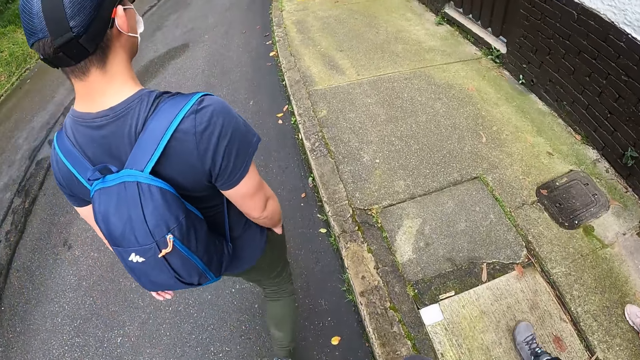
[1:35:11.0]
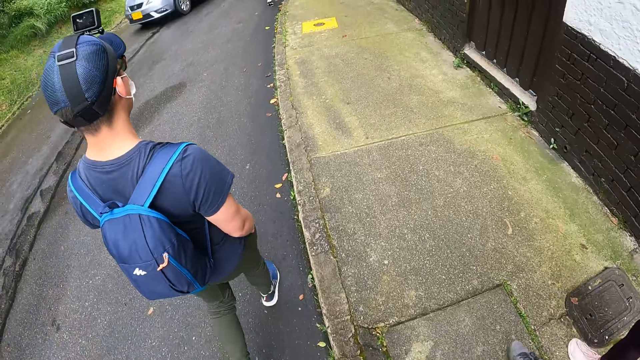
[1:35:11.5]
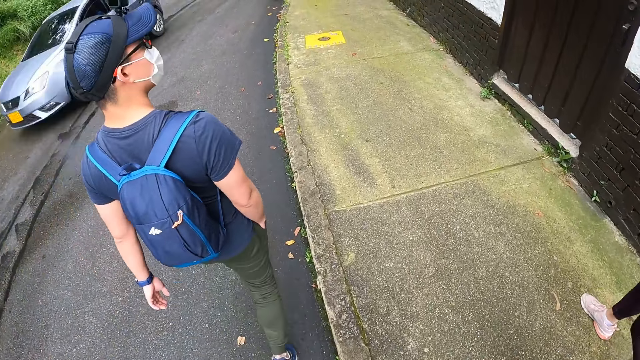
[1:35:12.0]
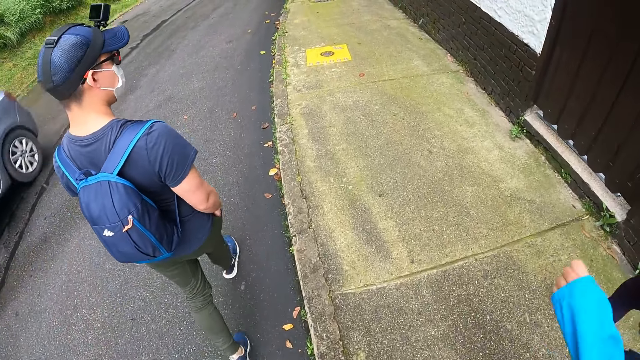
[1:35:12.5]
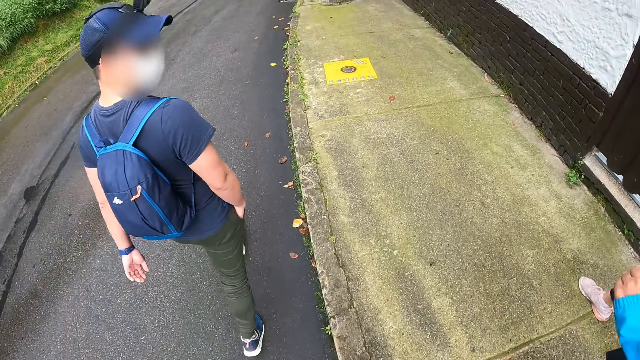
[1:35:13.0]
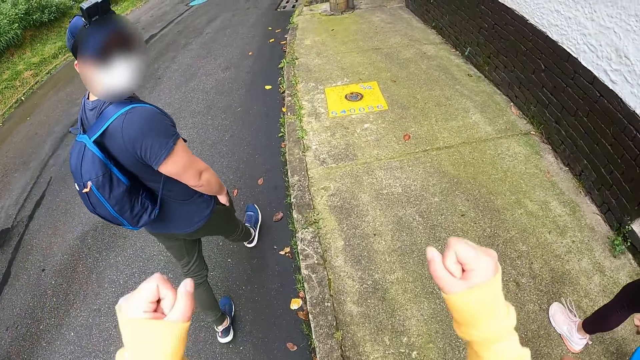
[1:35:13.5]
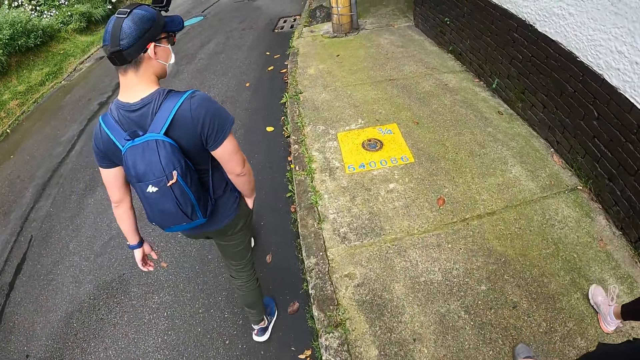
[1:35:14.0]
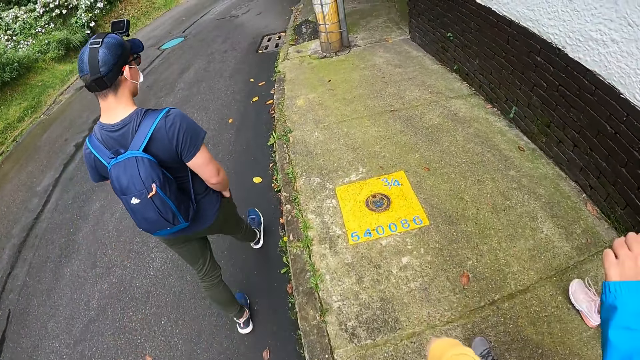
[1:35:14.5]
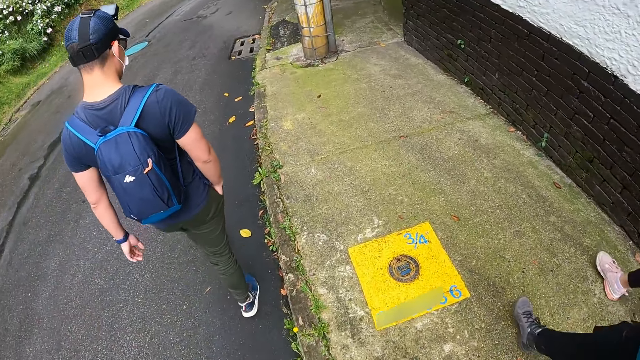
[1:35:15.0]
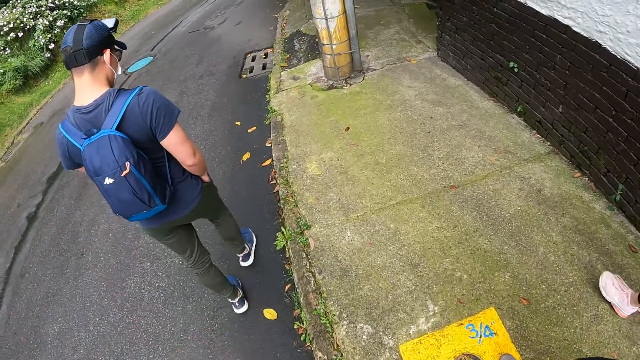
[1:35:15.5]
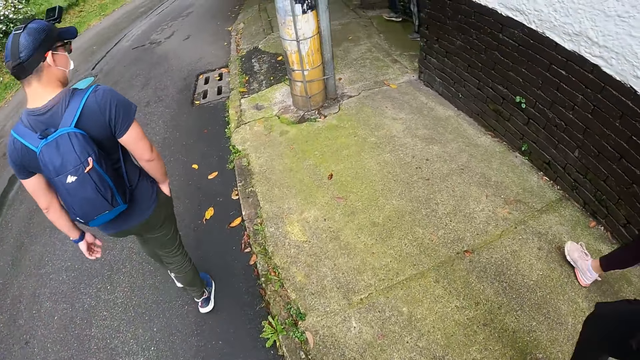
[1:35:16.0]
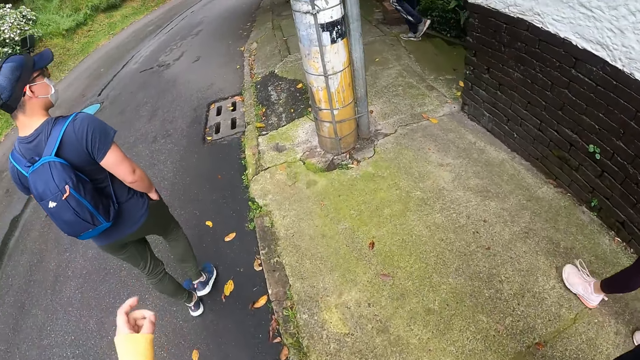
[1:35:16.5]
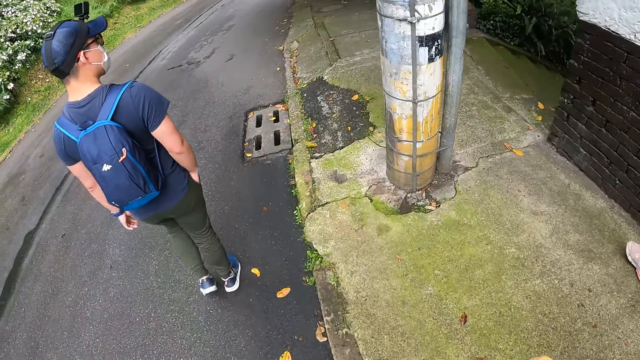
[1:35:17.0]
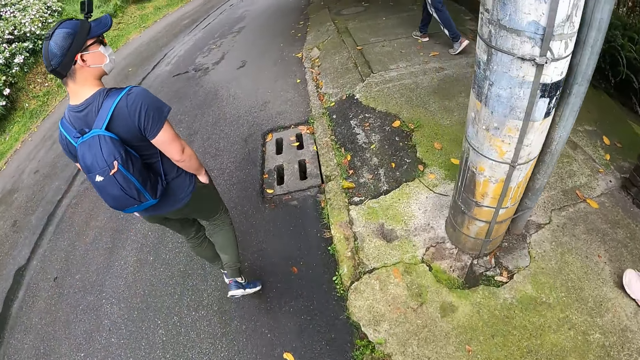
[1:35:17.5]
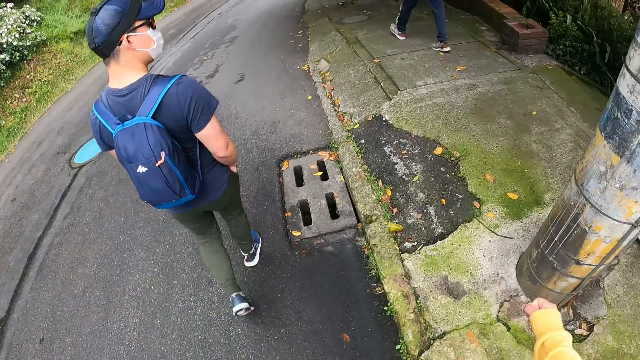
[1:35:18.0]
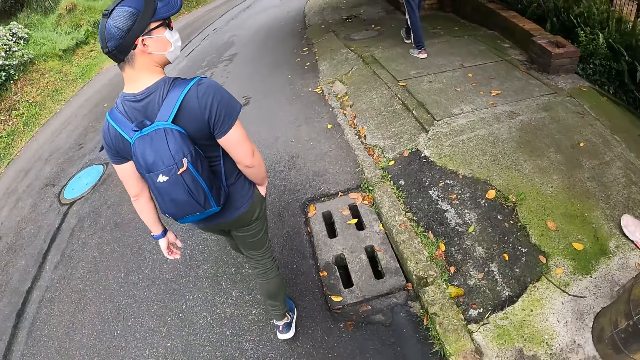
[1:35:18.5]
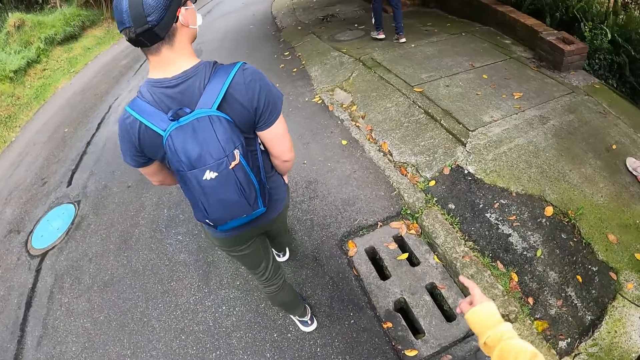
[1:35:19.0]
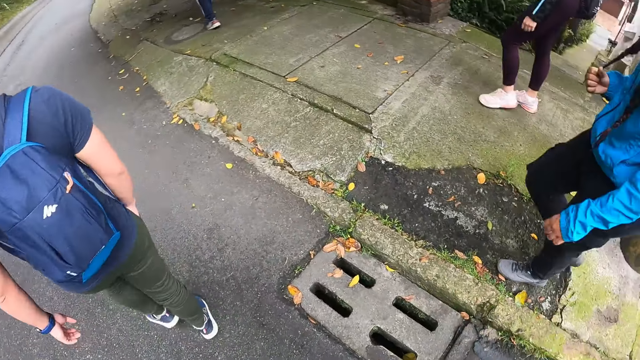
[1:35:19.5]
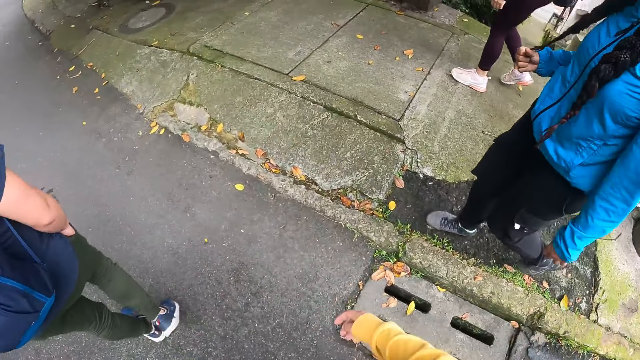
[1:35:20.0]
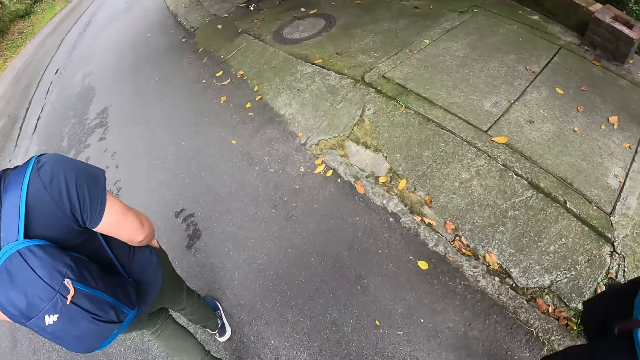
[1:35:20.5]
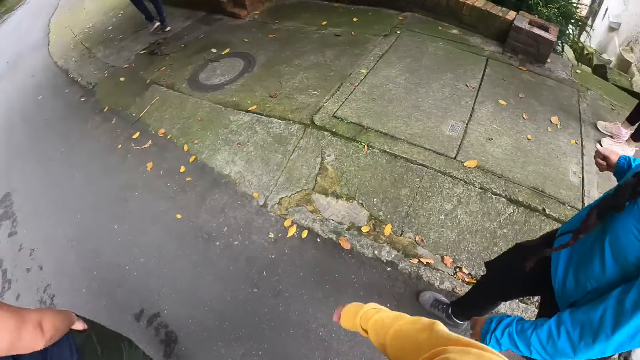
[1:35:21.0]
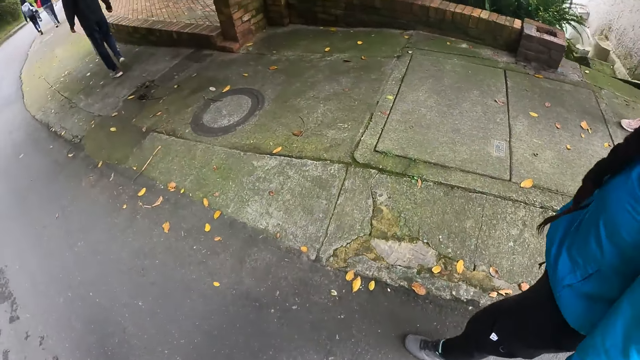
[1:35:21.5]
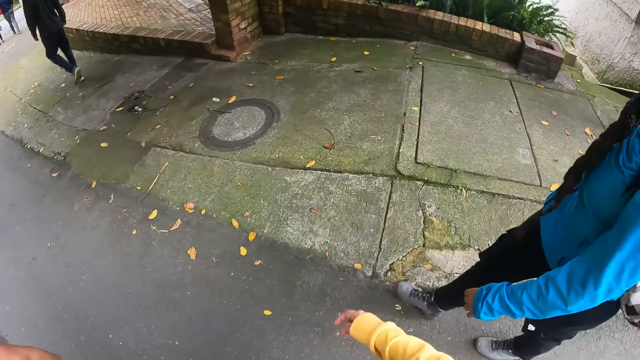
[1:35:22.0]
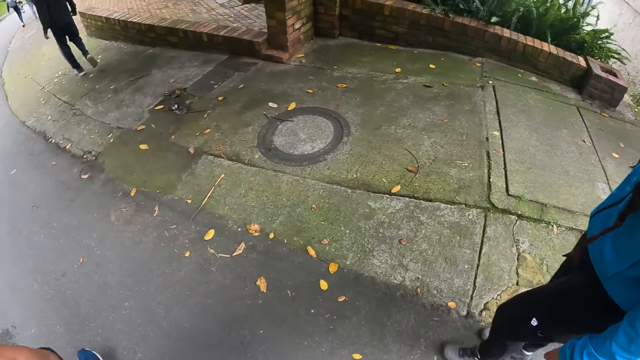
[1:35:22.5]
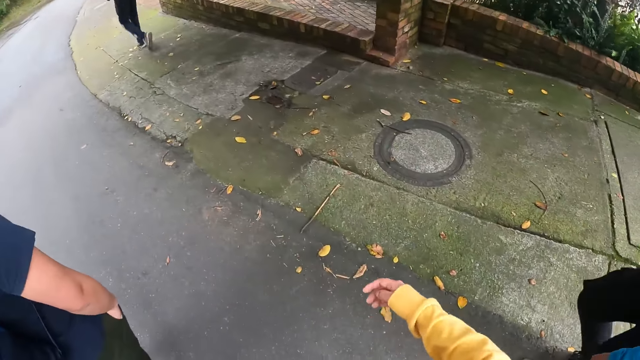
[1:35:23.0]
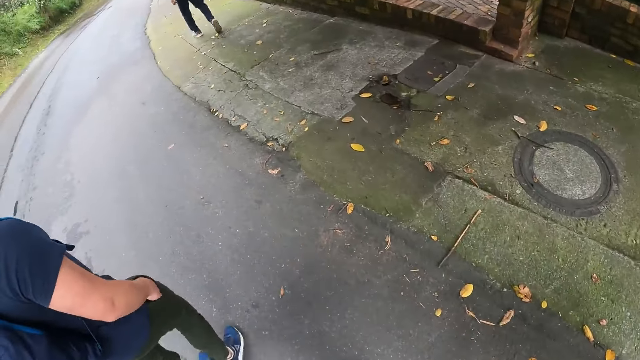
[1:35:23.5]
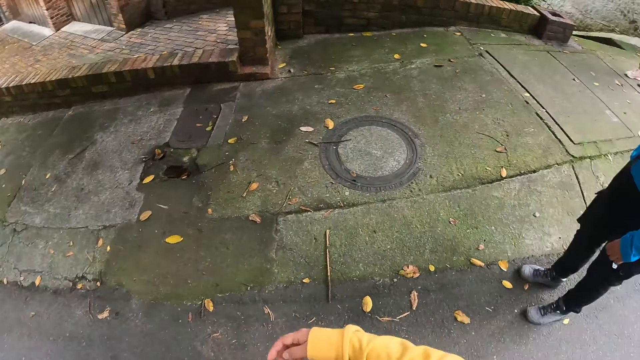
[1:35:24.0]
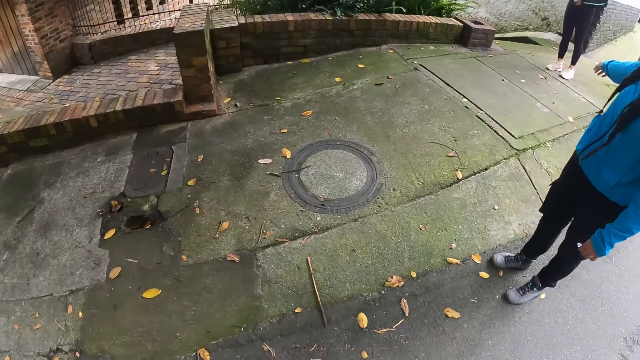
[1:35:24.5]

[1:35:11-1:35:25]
The camera wearer looks at a person. A blue car drives past the camera wearer. The camera wearer looks at the legs of another person. They look at the first person. They move hands. They look at the hand of a third person. They move the left hand. They look at the first person. They look at the leg of the second person. They look at the first person. They move the right hand. They look at the first person. They look at the third person. They move the right hand. They look at the third person. They look at the third person again. They look at the right hand of the first person. They look at the third person.

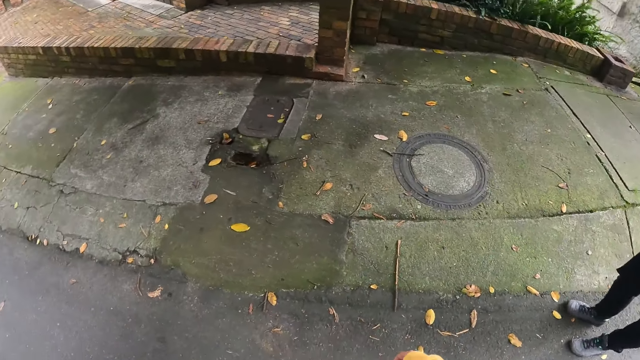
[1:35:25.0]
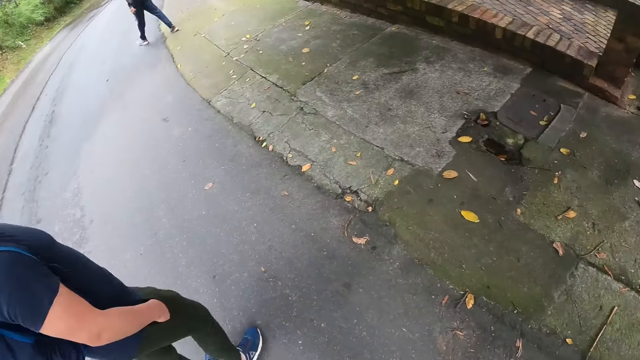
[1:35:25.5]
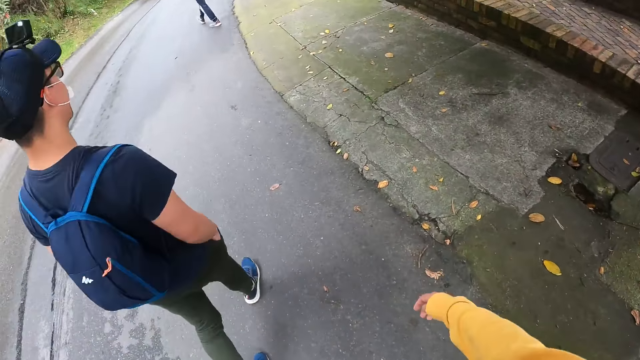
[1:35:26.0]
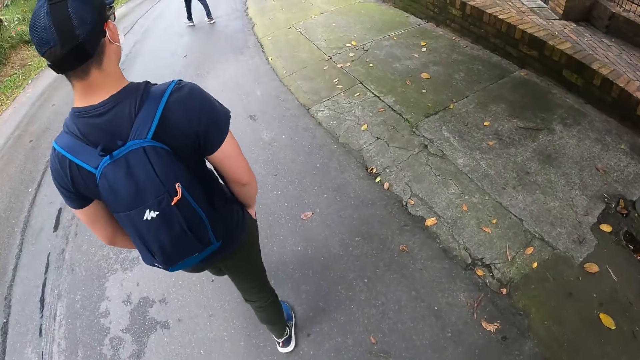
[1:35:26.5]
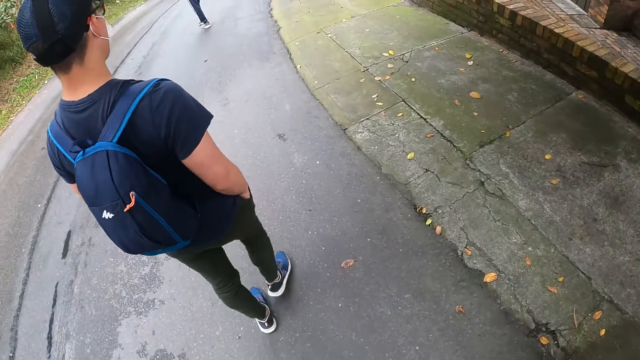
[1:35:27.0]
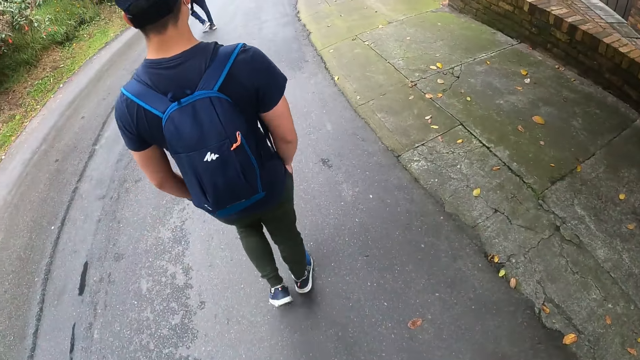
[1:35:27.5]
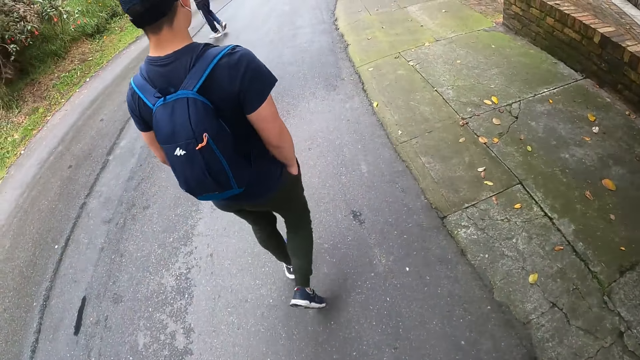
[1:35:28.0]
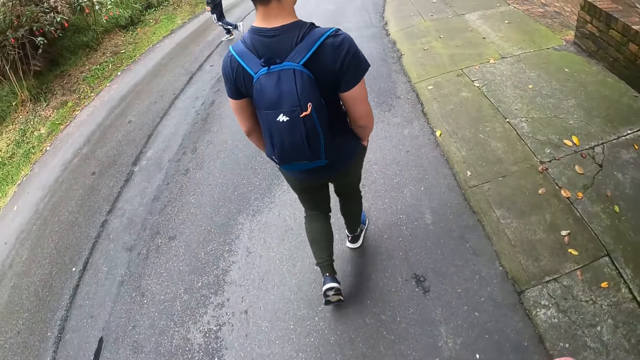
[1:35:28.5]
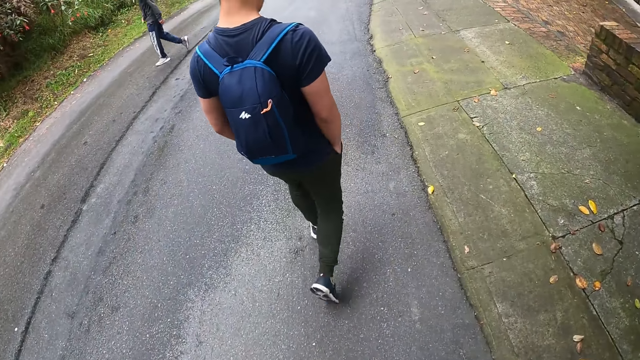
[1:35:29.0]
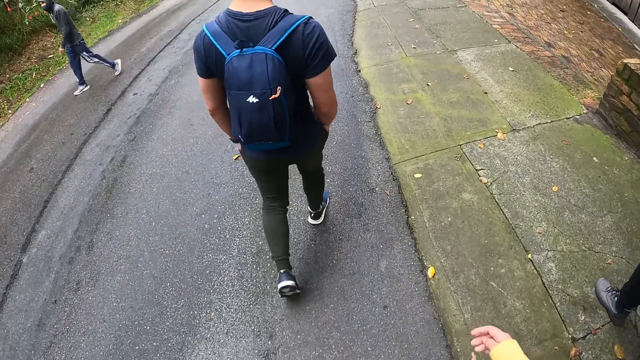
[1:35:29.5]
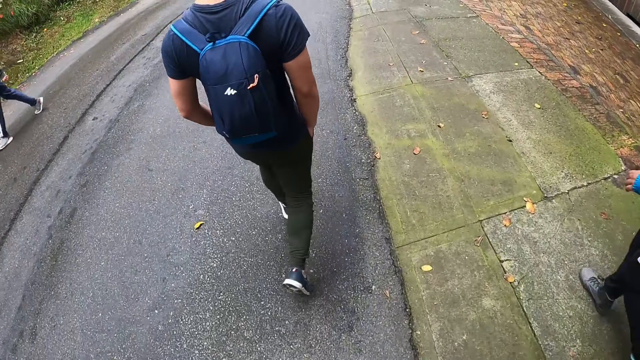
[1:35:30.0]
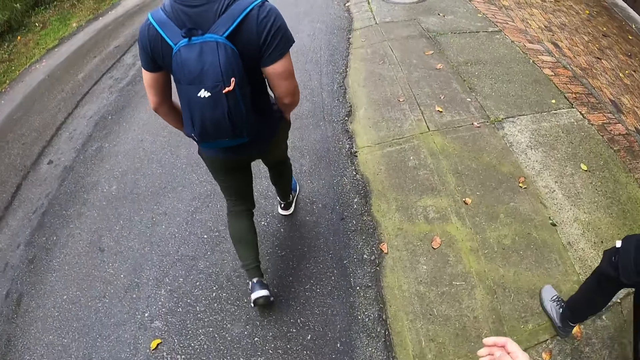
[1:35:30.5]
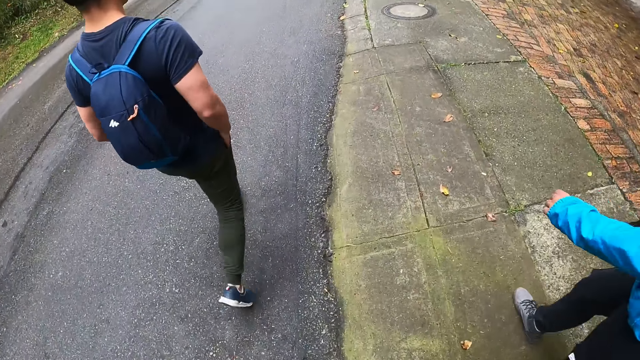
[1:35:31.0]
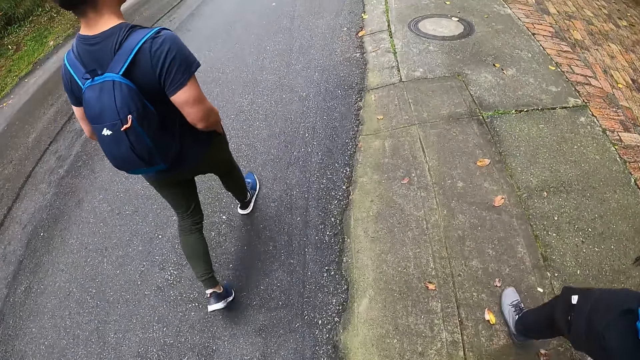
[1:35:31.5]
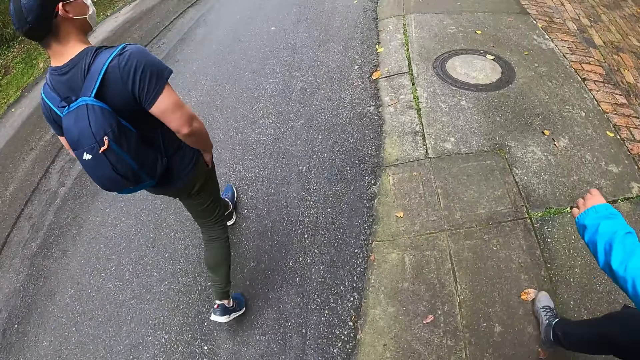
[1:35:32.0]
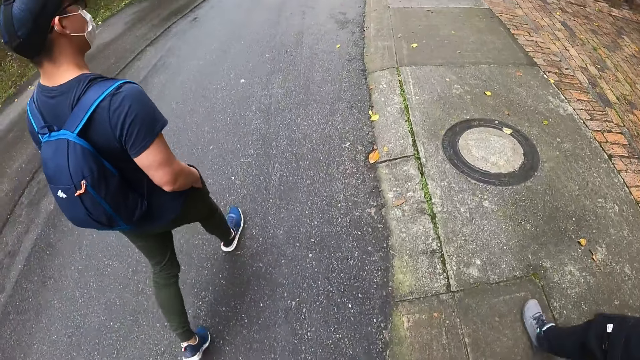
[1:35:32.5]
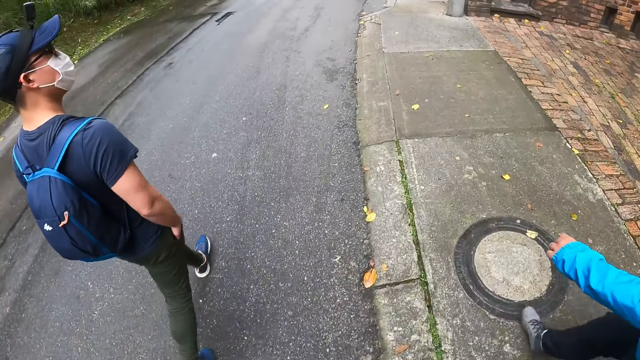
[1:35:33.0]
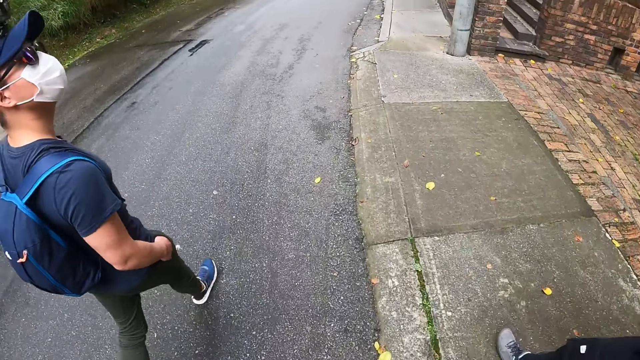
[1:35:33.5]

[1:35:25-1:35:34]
The camera wearer looks around. They look at a person. They look at another person. They move the right hand. They look at the legs of the first person. They look at the left hand of the first person. They move the left hand.
